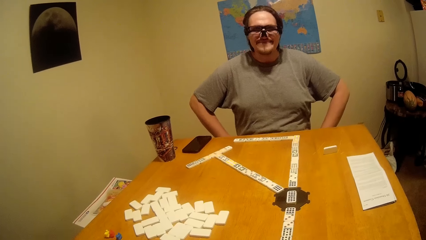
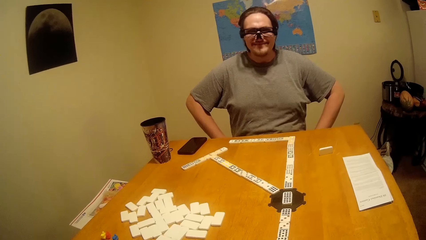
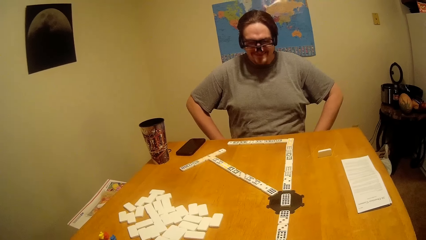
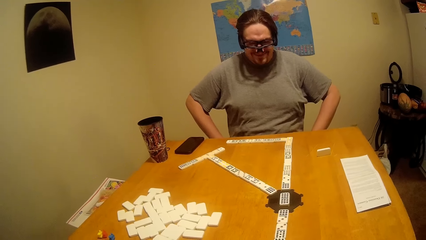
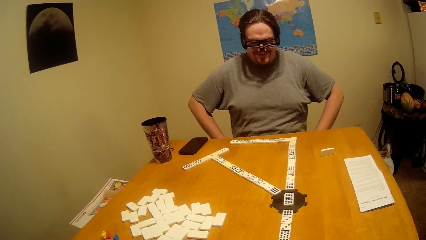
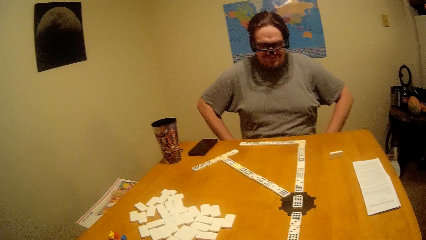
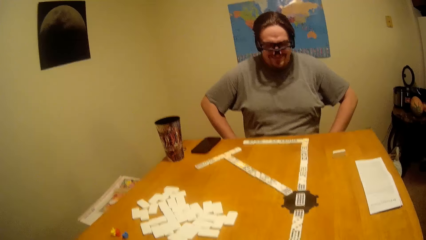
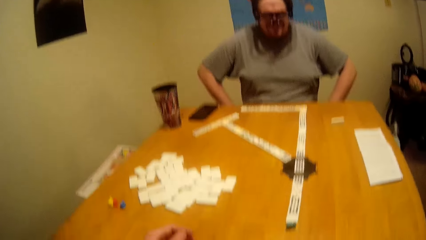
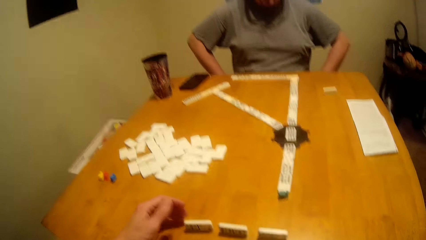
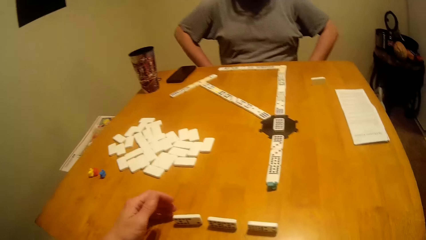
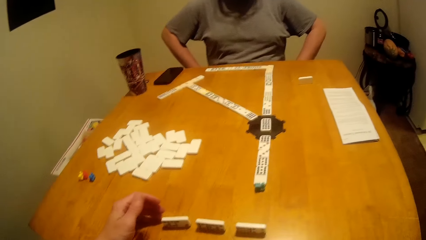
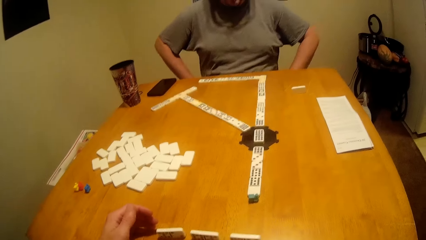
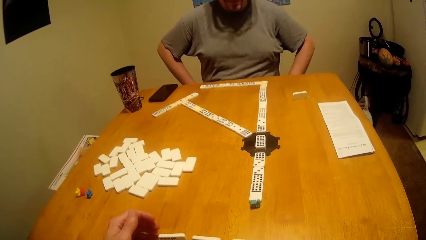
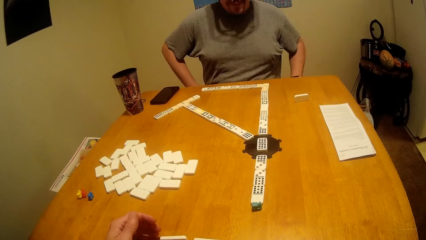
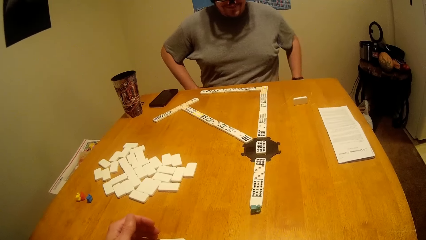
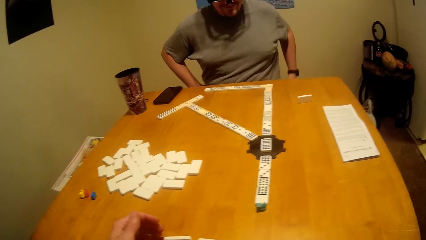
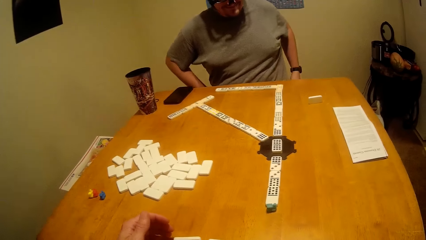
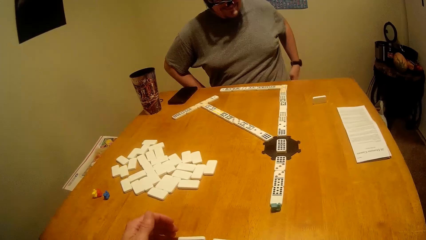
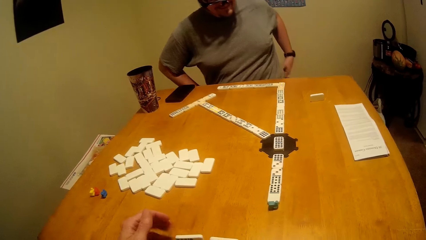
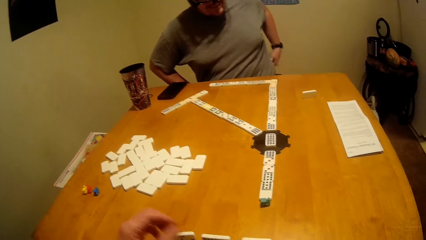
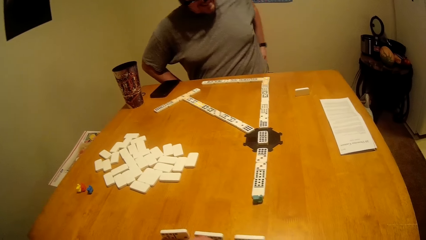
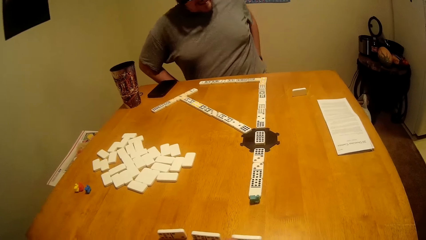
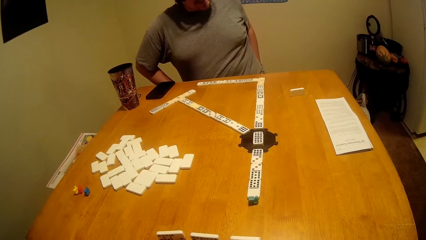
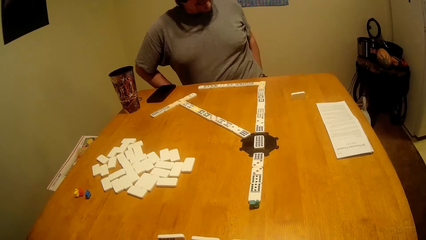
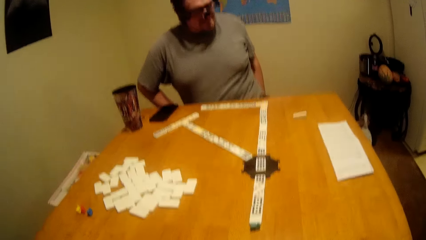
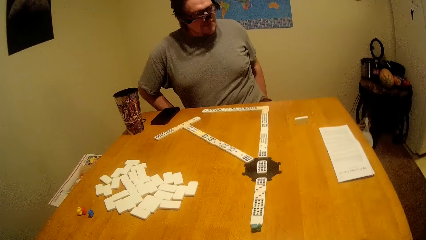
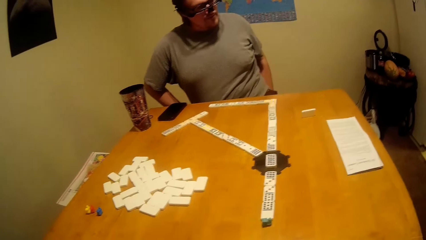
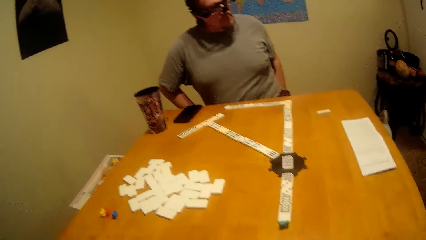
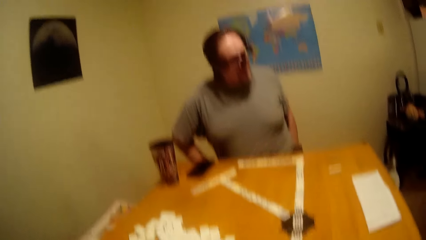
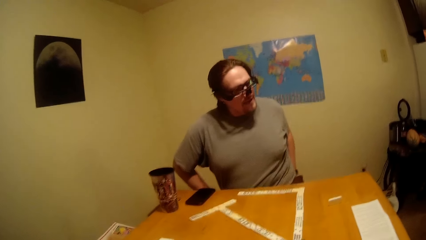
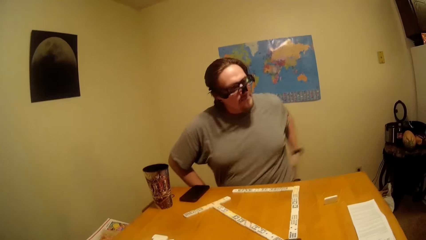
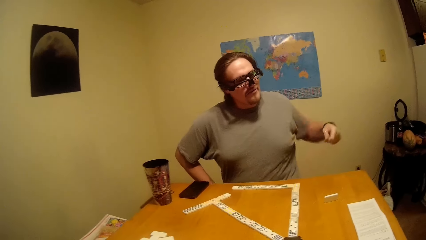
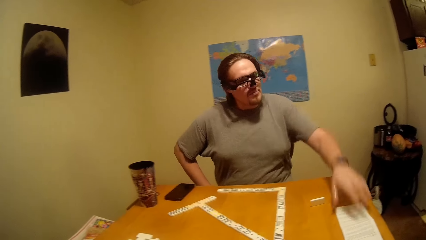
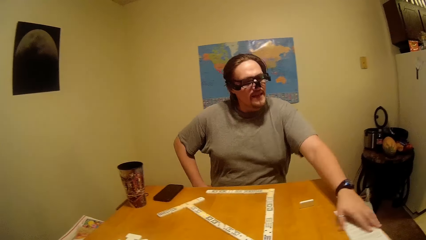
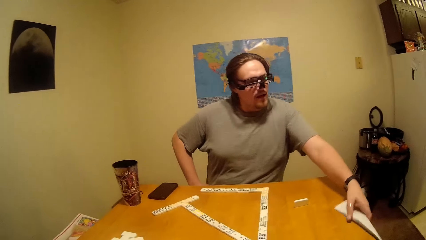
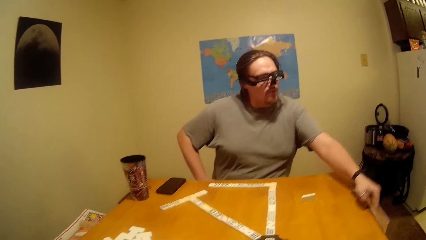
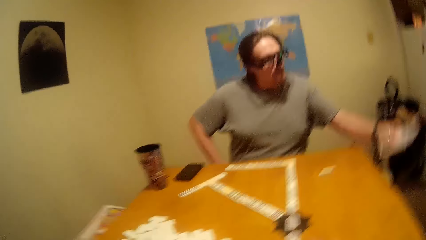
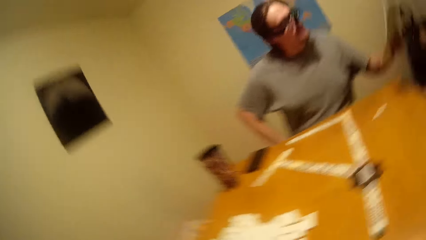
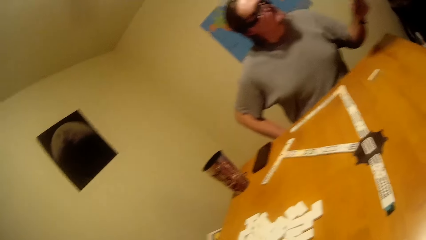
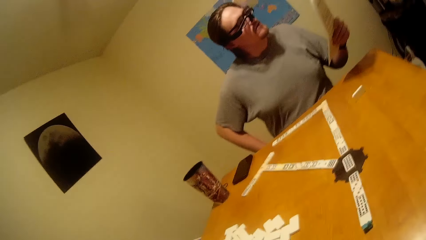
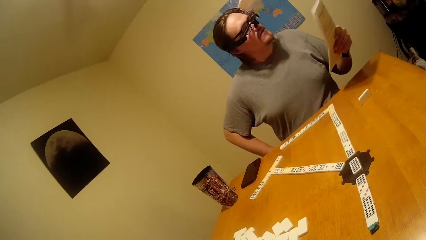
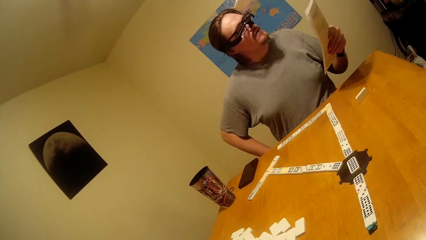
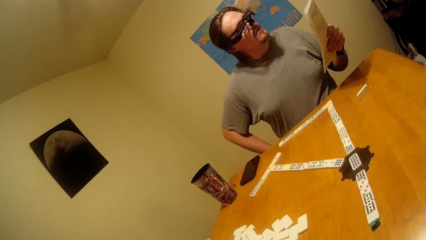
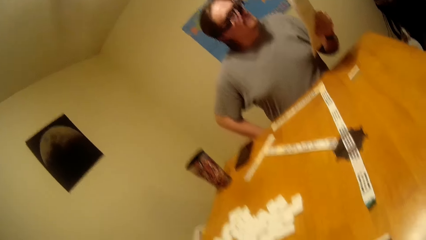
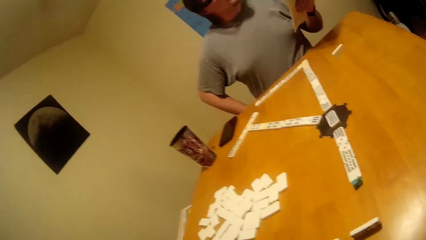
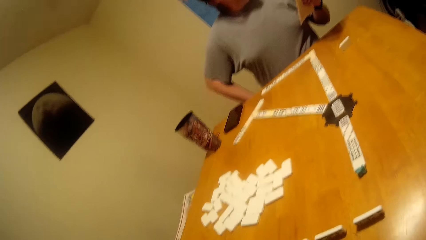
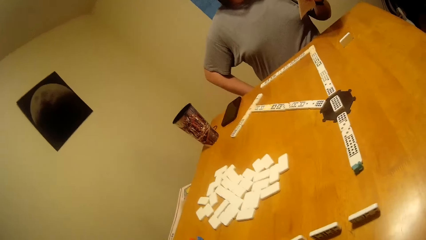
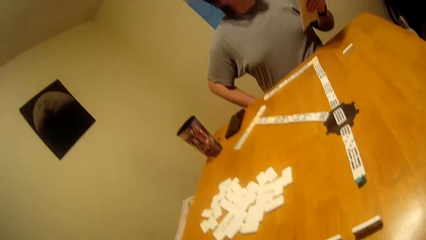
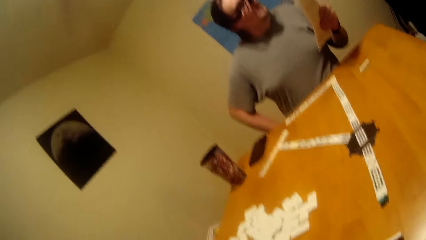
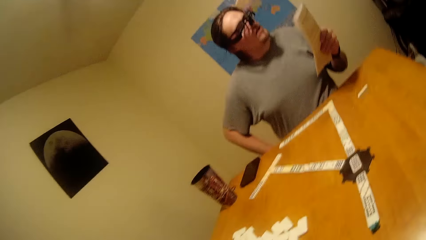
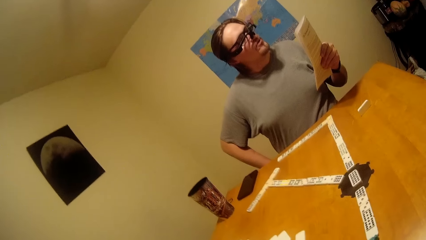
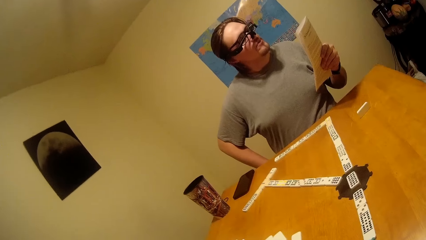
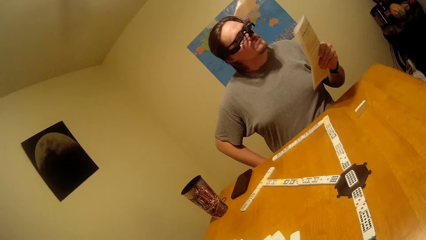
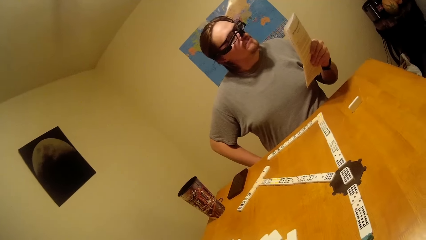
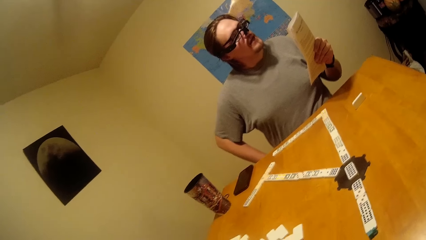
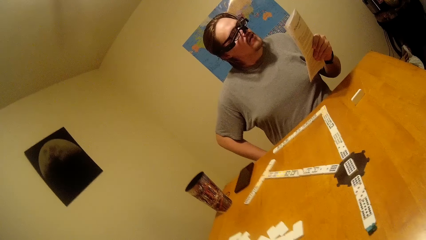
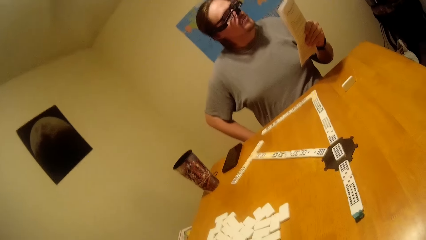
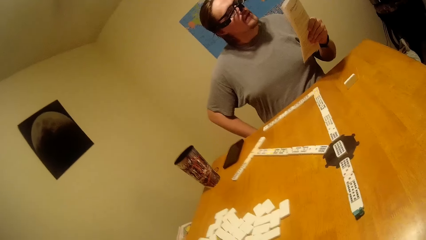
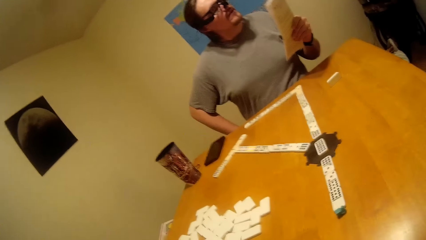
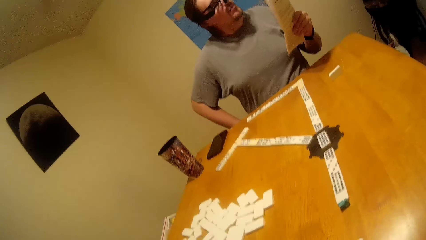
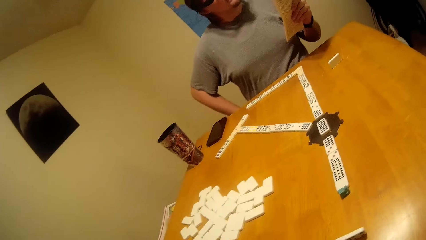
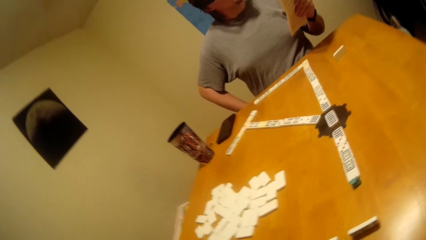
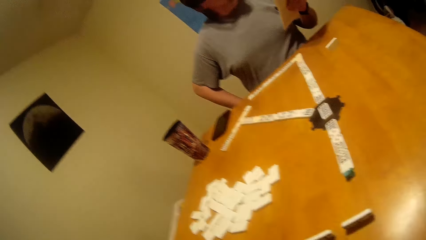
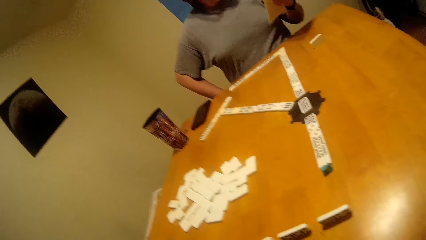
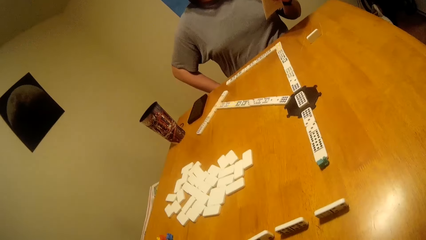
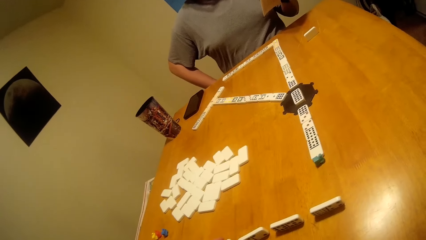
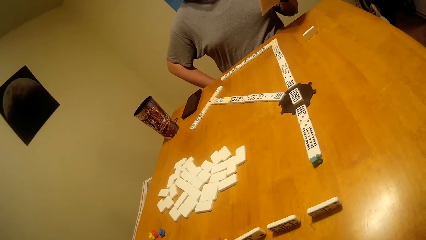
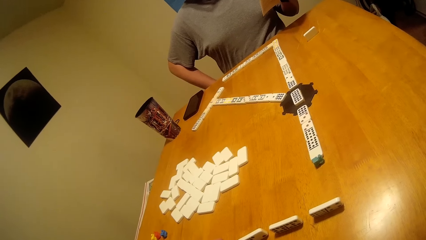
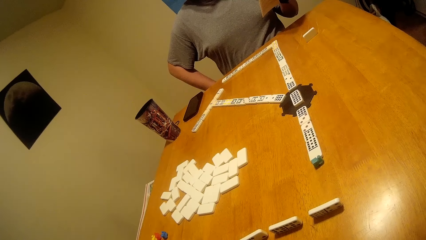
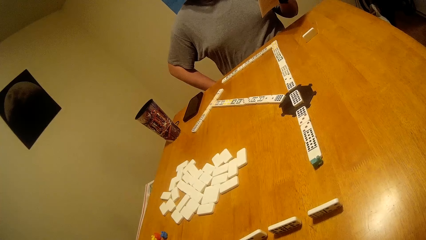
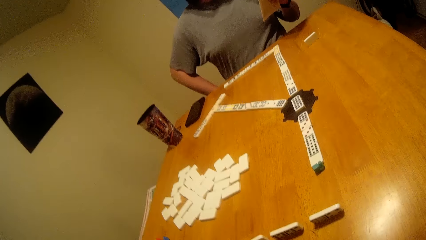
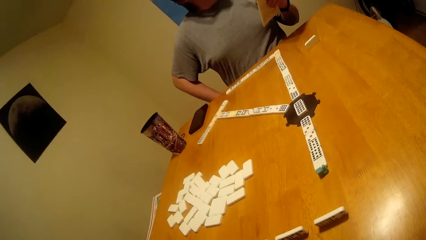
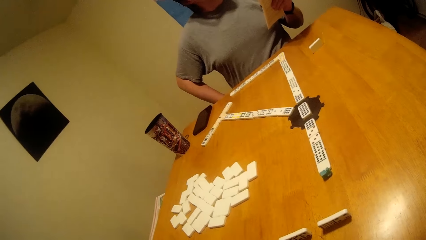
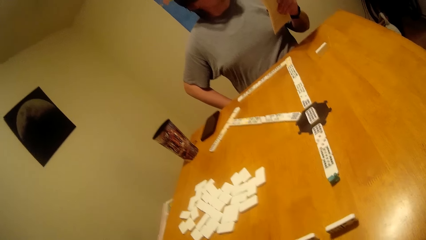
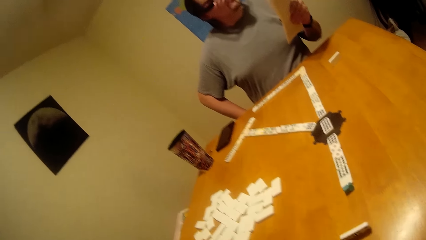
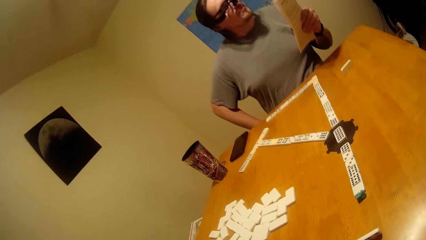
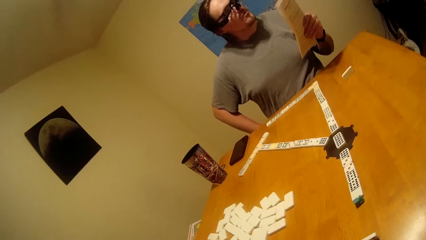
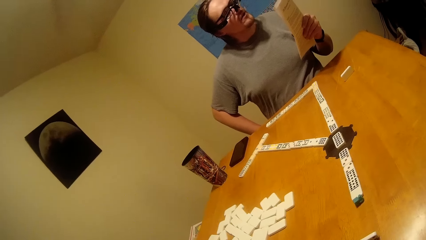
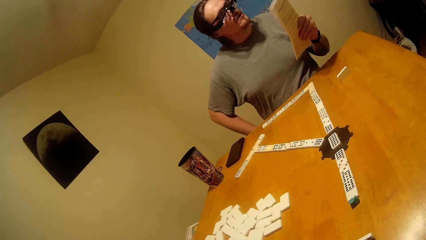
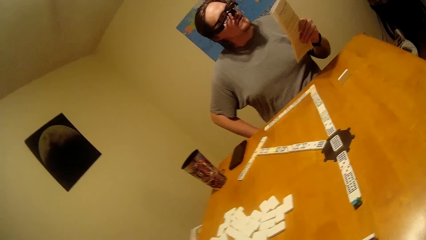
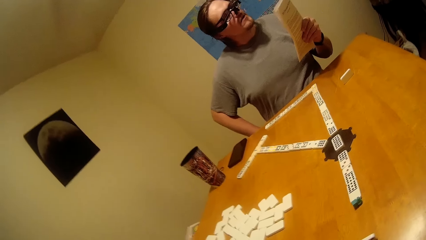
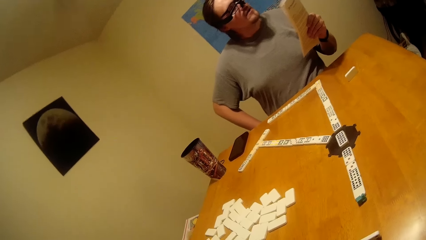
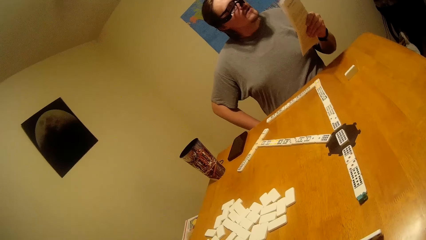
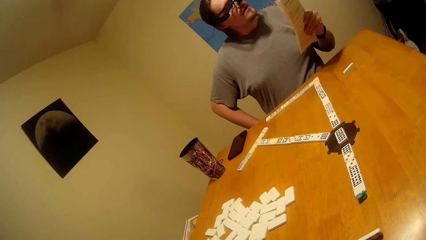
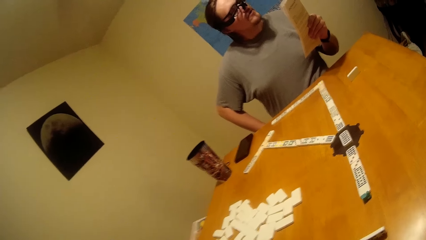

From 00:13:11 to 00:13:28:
The camera wearer talks to a person. The person picks up the manual and reads through the manual. The camera wearer looks at the person read the game manual.
